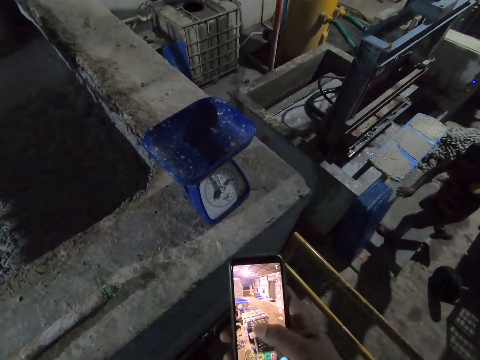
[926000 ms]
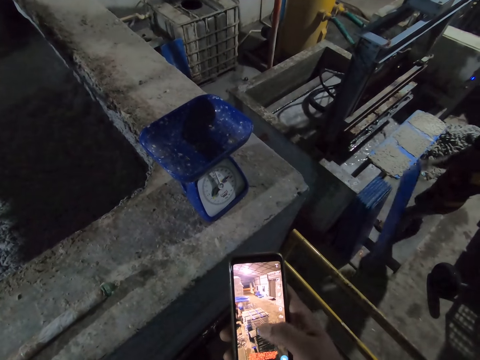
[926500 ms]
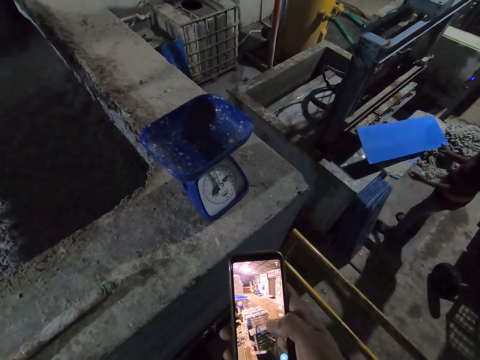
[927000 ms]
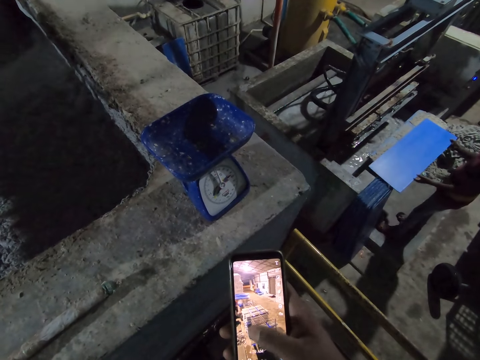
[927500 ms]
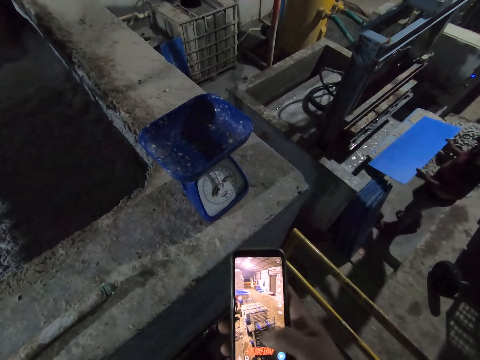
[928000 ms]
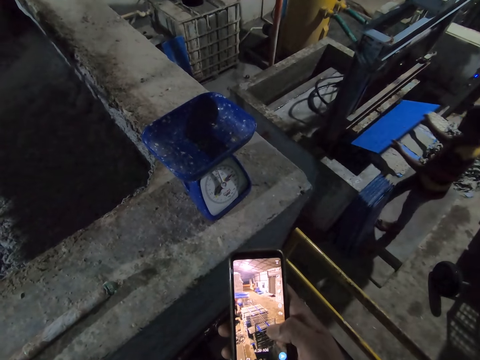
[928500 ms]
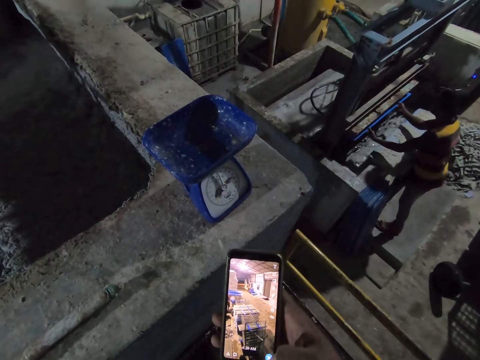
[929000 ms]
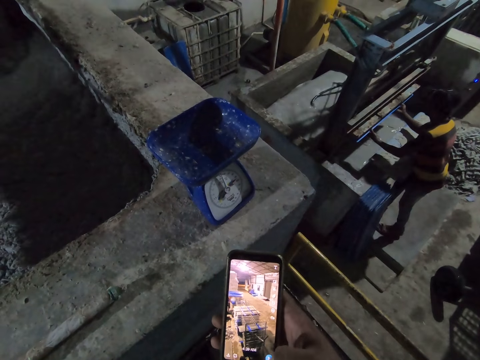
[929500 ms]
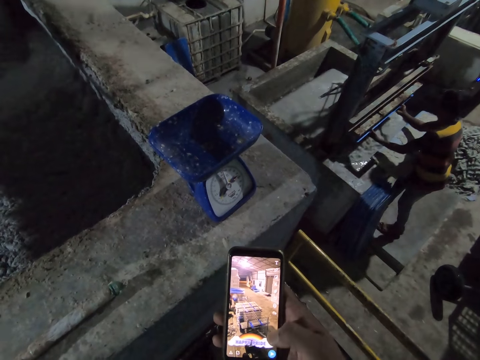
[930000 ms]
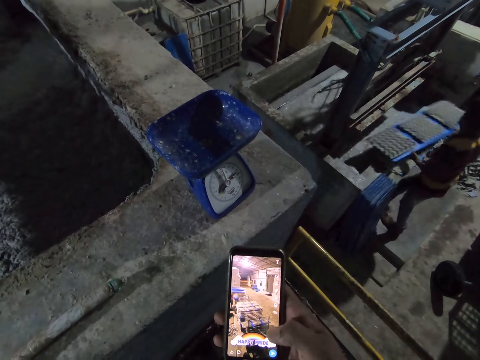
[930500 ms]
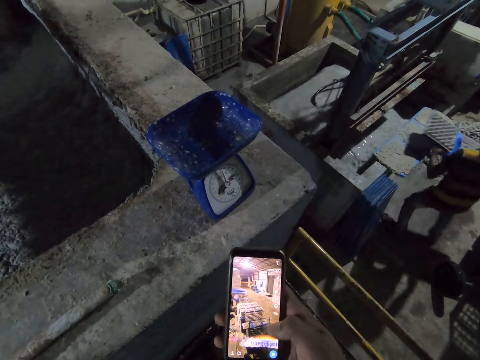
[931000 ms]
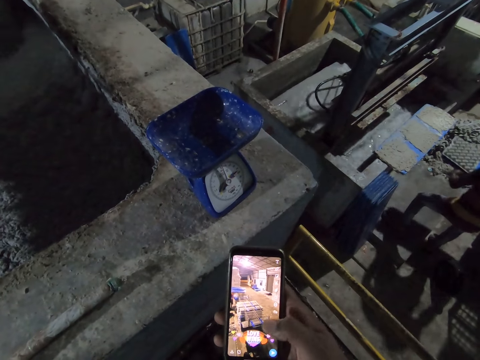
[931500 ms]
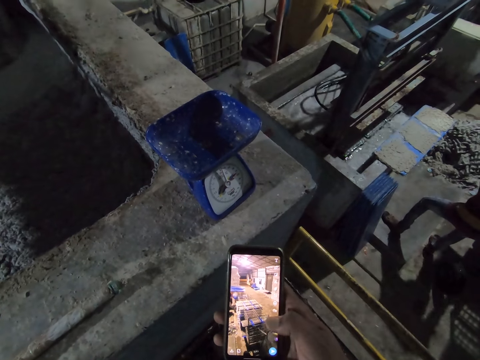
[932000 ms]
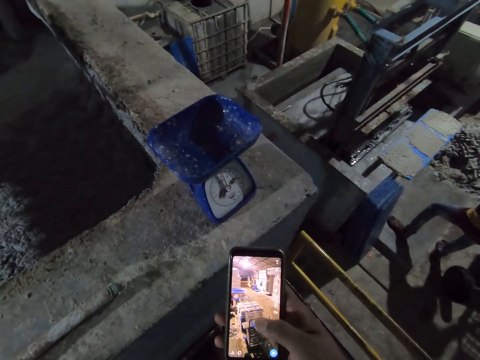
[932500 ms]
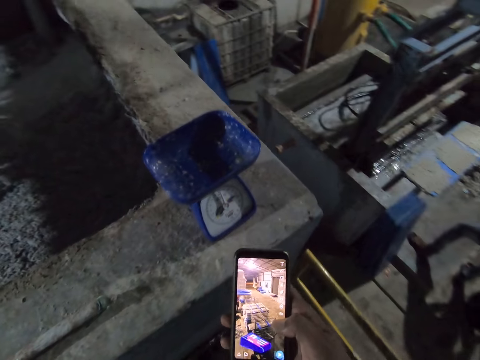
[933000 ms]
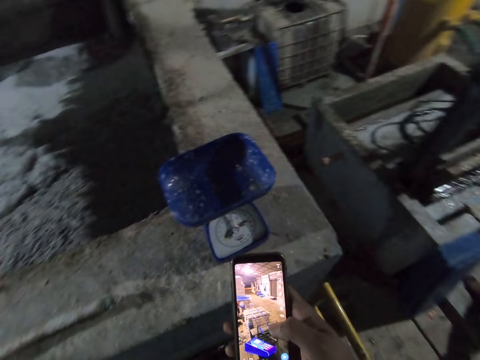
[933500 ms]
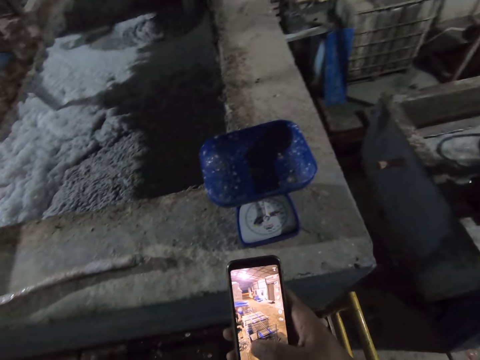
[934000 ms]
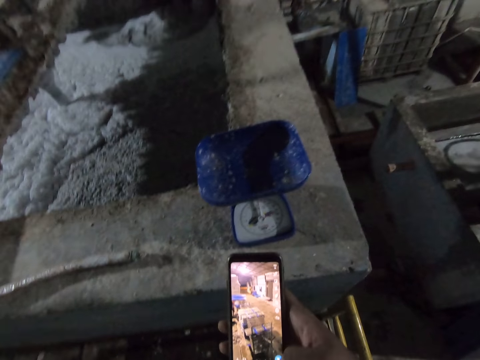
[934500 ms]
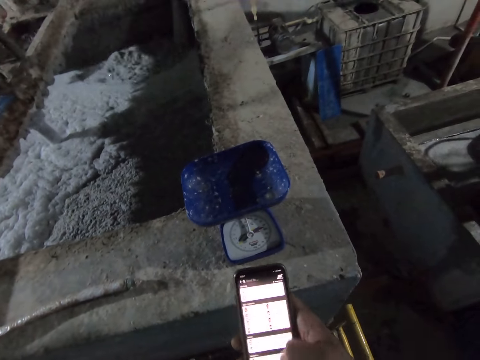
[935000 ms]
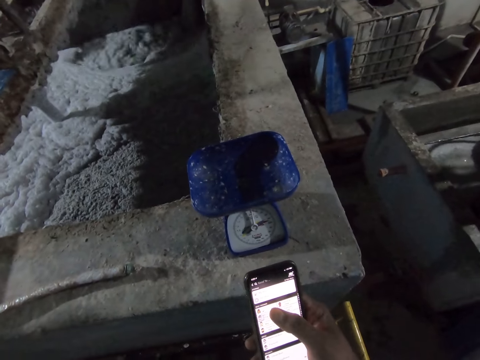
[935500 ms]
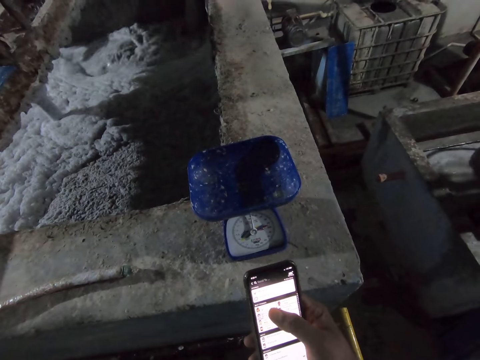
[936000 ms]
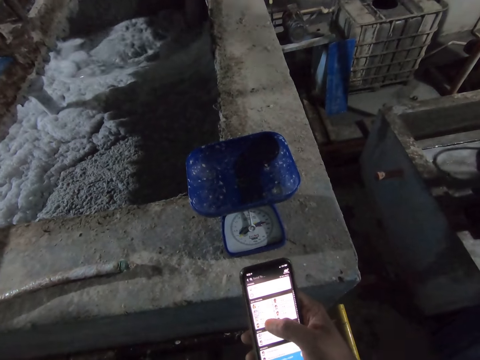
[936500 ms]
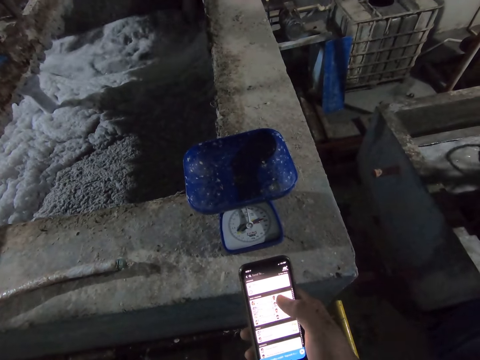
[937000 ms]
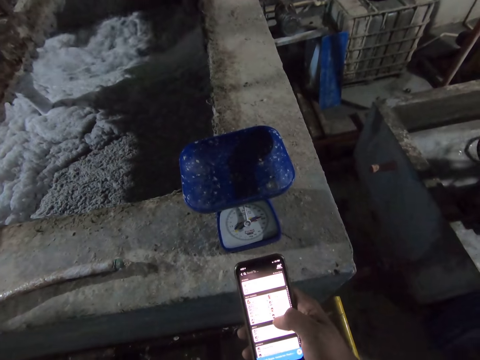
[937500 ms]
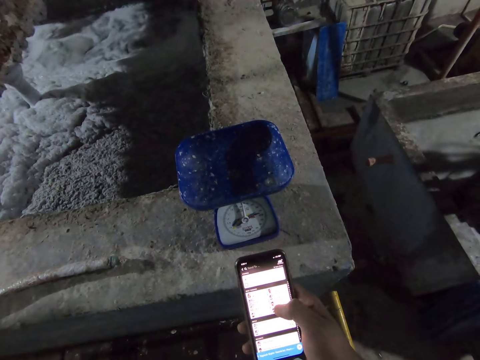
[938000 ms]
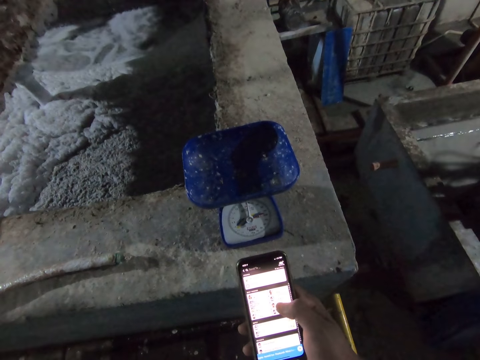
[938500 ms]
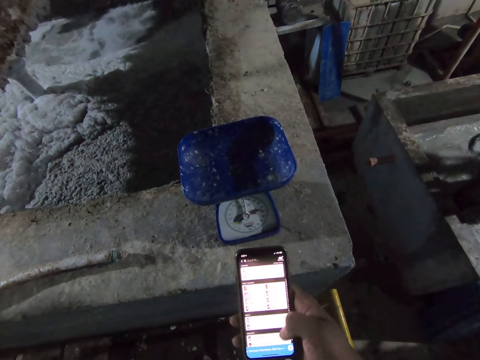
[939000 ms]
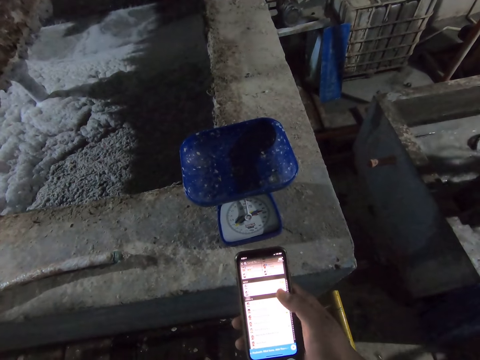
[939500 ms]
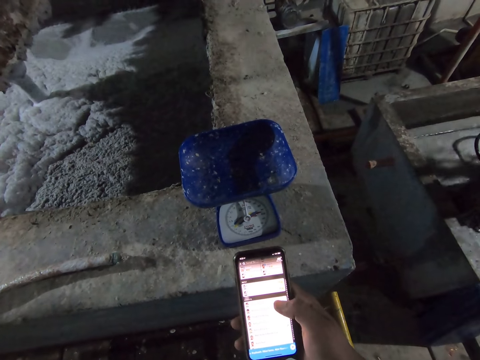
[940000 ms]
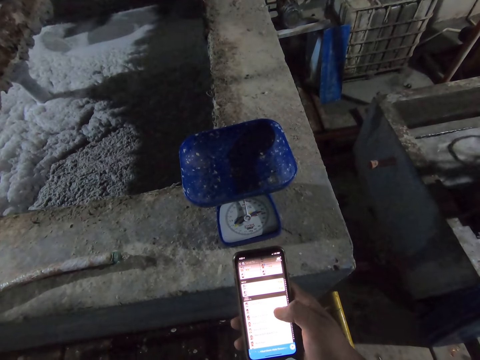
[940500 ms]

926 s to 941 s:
A man picks a polypropylene plastic from the ground with his right hand, holds the polypropylene plastic with his left hand, and drops the polypropylene plastic in his hands on the concrete block. The man places the polypropylene plastic in his hands in the egg pulp machine. The man takes the polypropylene plastic with egg cartons from the egg pulp machine with his hands and slides the polypropylene plastic with egg cartons in his hands on the rack.

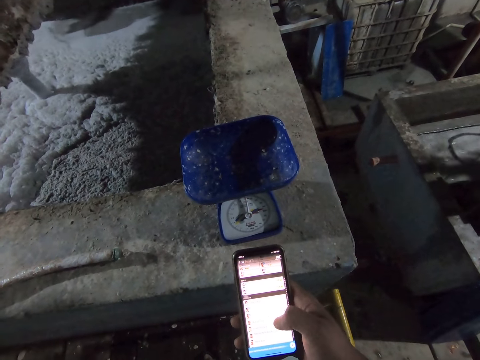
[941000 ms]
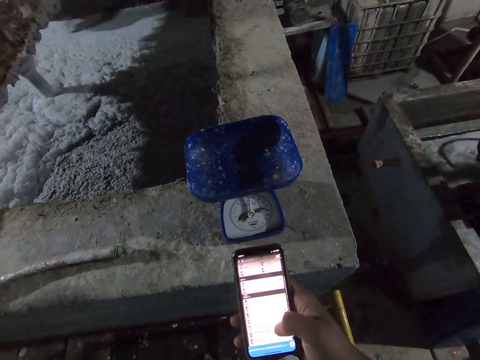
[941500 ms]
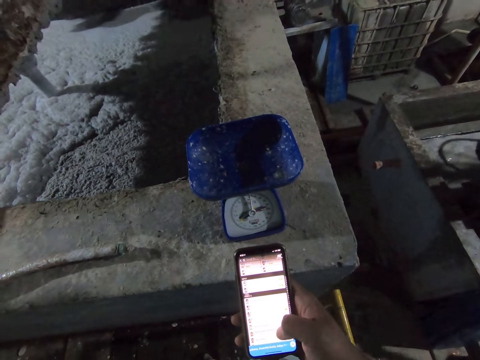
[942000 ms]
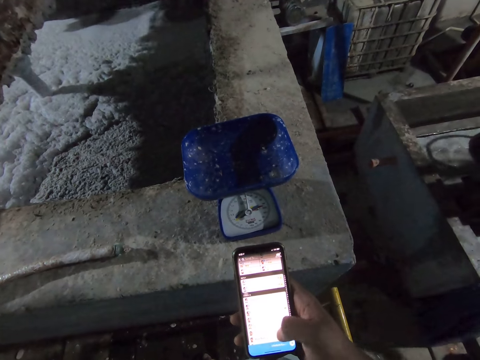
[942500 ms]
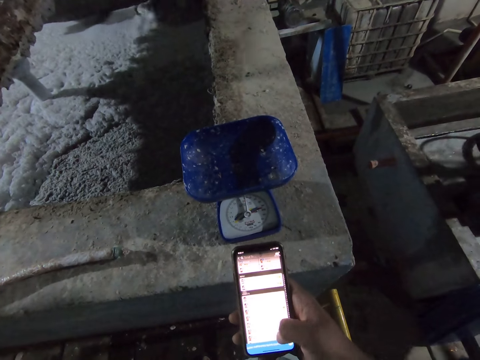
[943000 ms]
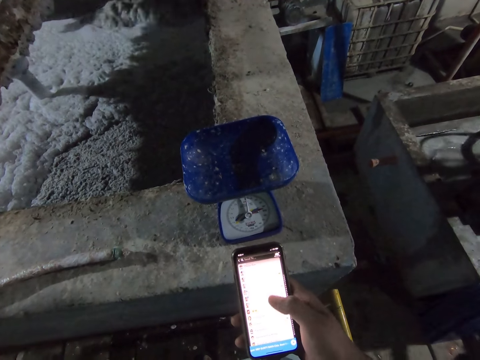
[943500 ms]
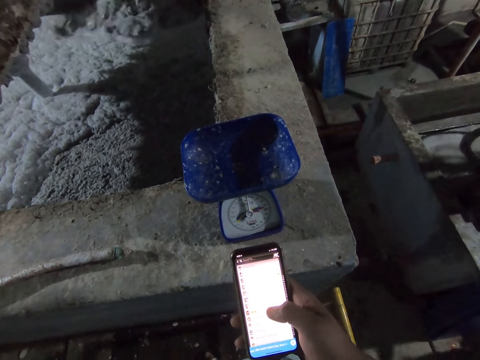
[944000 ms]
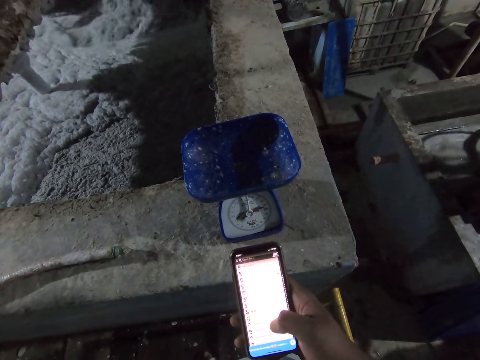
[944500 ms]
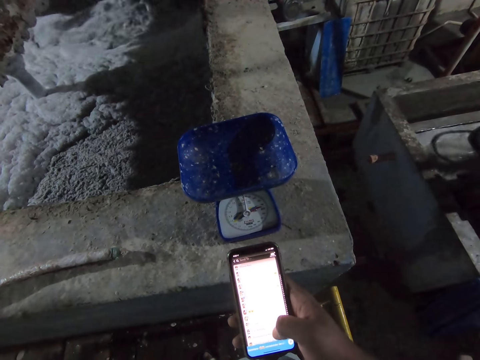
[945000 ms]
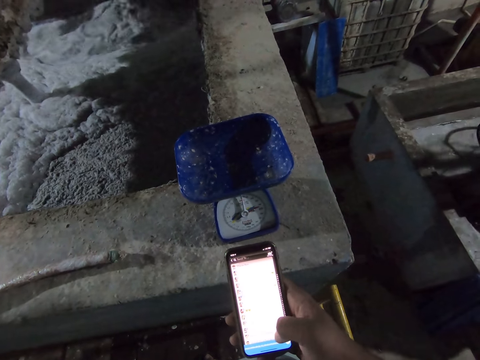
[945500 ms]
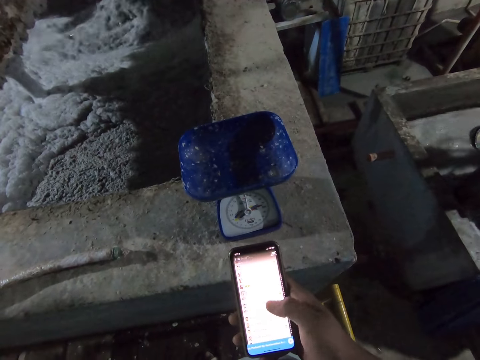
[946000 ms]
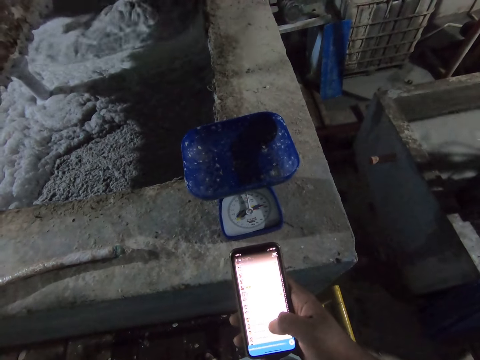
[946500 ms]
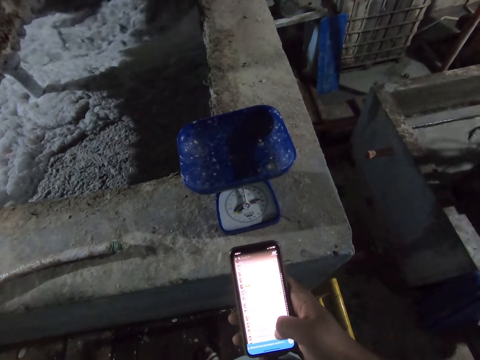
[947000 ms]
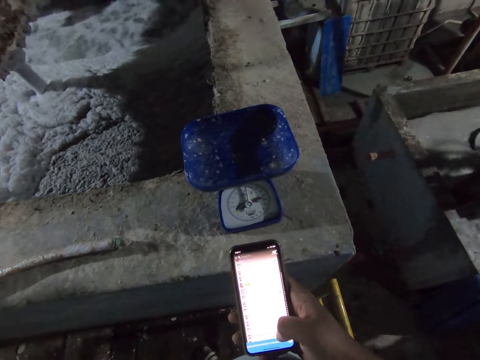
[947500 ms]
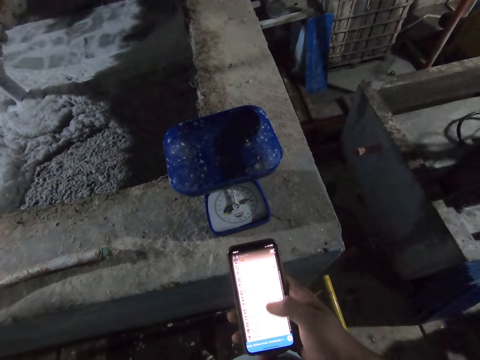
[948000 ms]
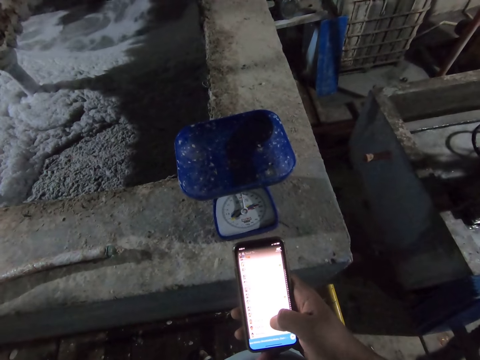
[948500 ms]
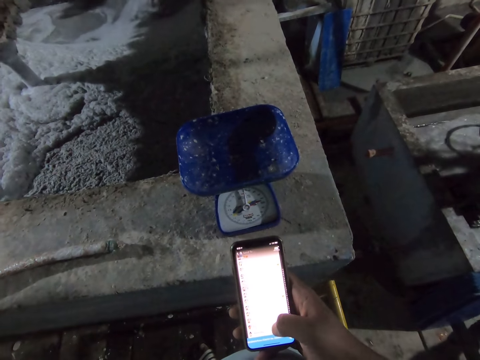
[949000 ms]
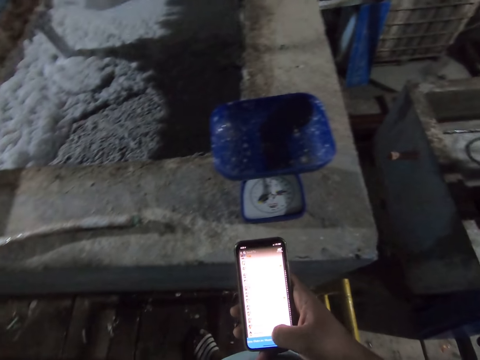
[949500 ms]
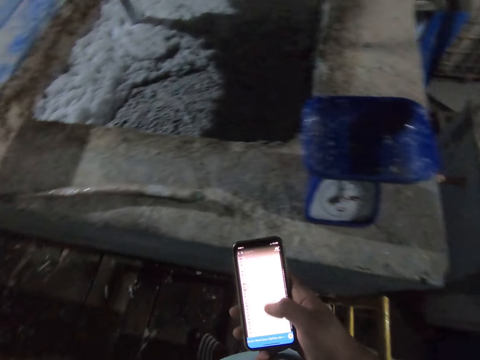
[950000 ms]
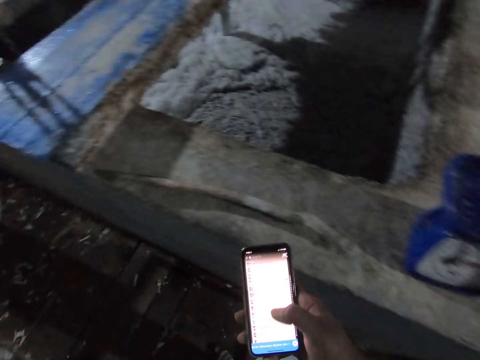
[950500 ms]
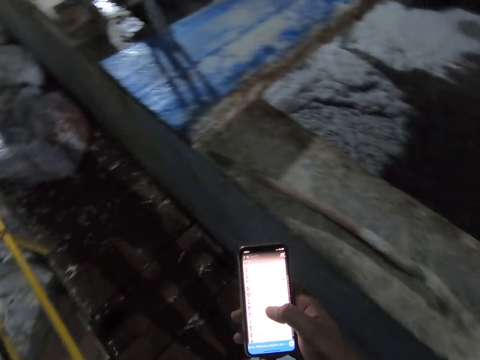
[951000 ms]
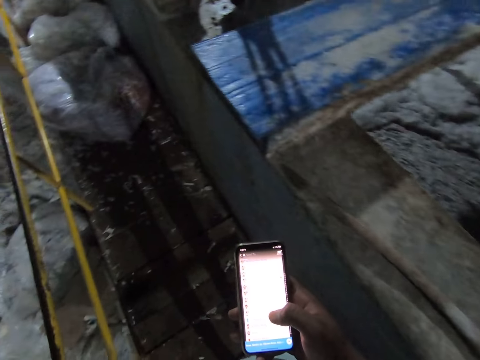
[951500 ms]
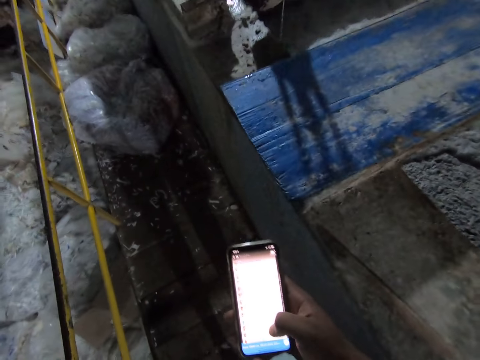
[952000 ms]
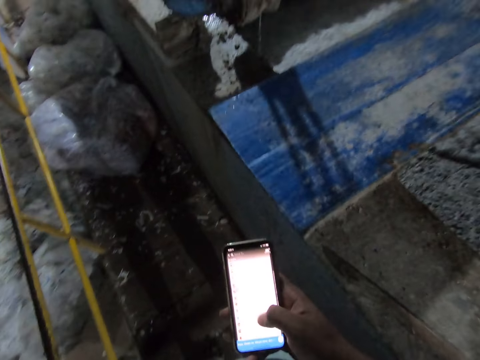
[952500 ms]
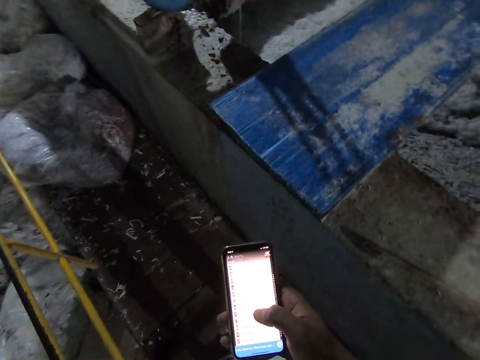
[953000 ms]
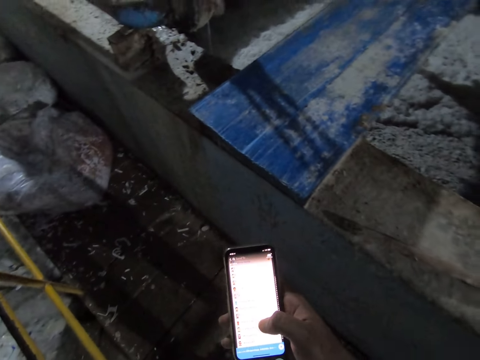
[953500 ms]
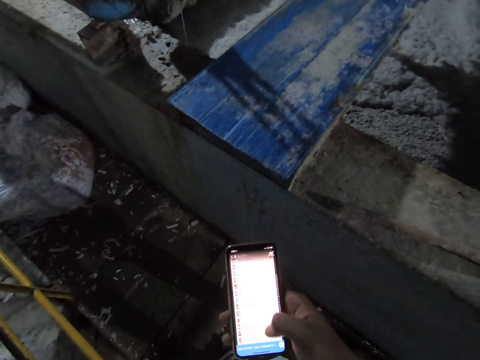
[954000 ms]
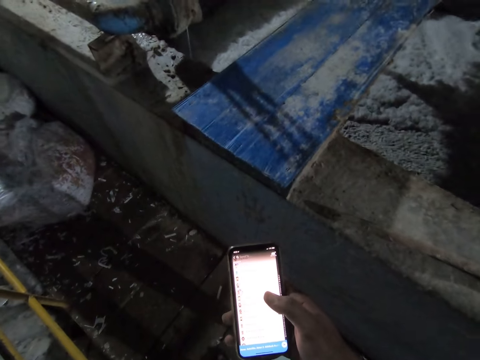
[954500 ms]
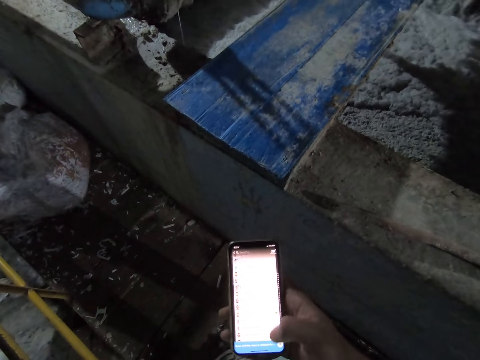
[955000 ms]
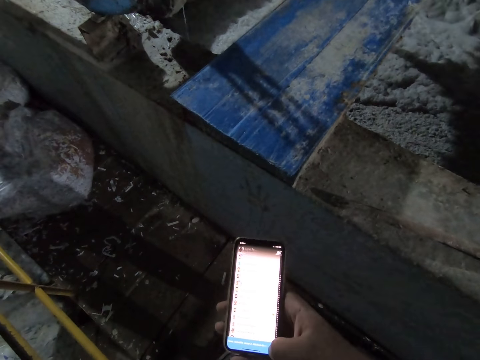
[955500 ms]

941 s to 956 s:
The camera wearer walks. They turn around.
